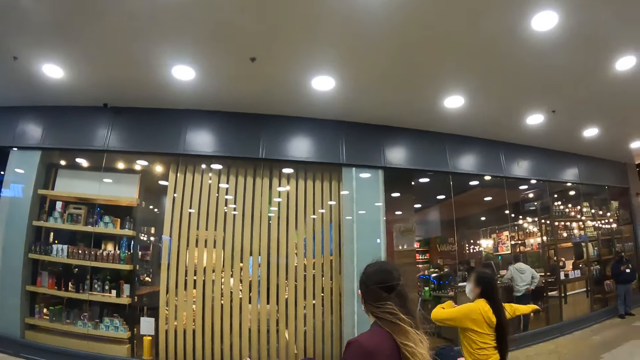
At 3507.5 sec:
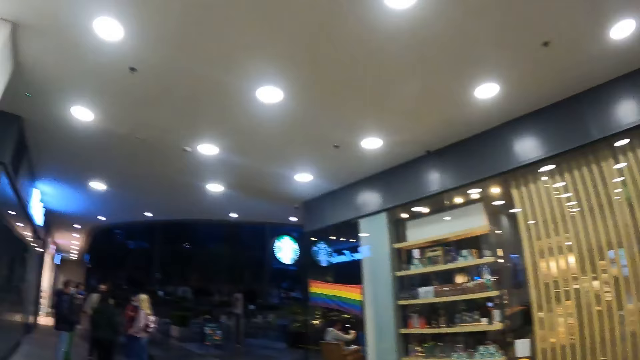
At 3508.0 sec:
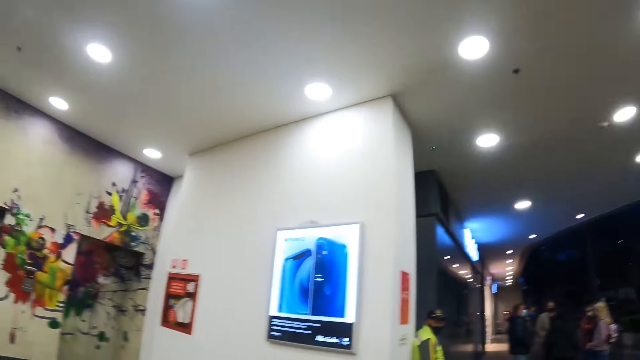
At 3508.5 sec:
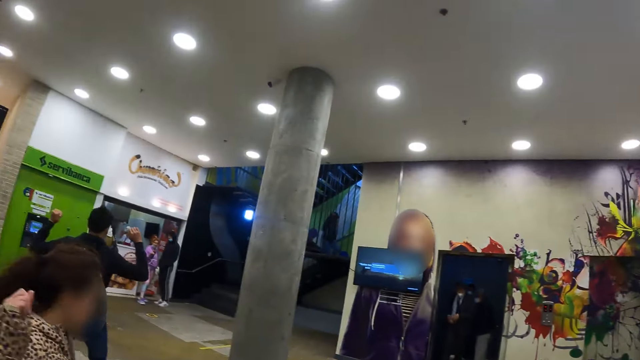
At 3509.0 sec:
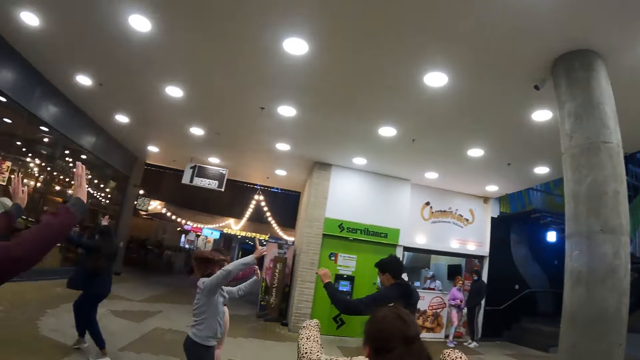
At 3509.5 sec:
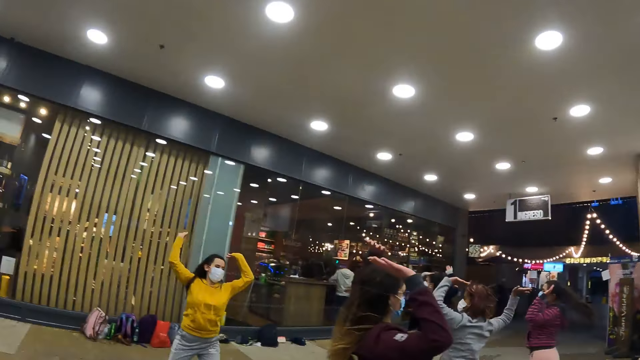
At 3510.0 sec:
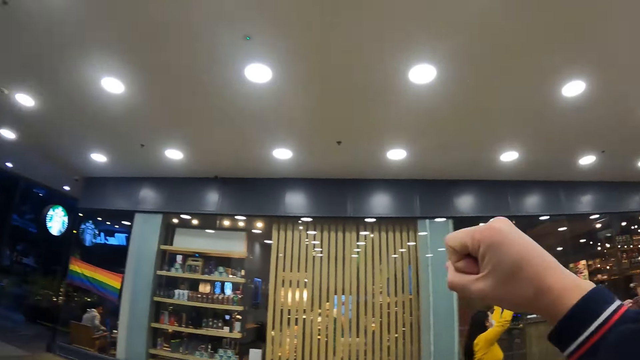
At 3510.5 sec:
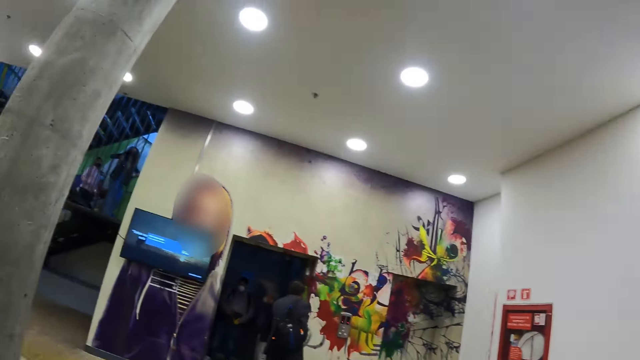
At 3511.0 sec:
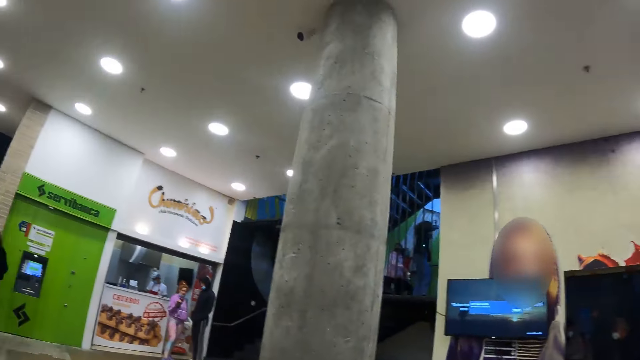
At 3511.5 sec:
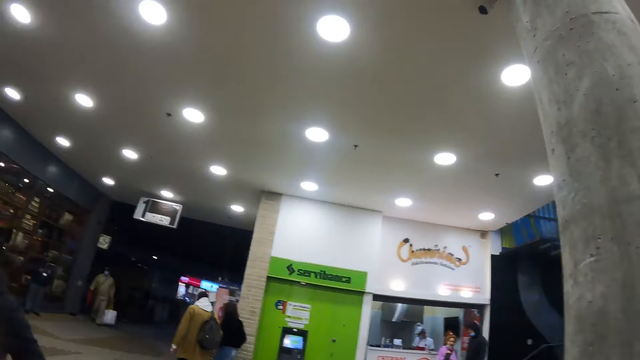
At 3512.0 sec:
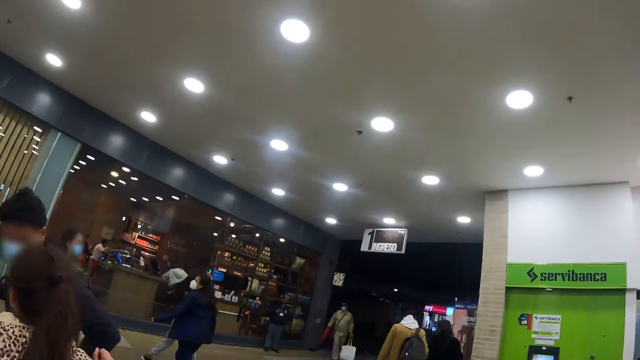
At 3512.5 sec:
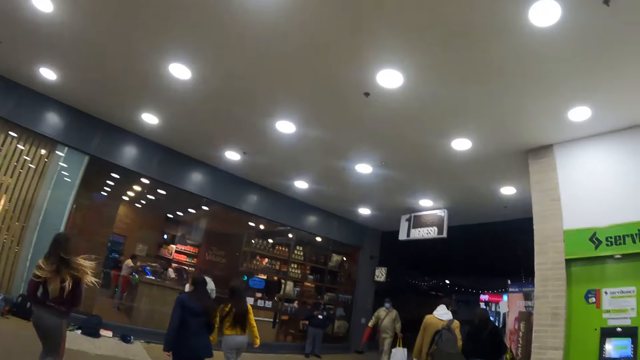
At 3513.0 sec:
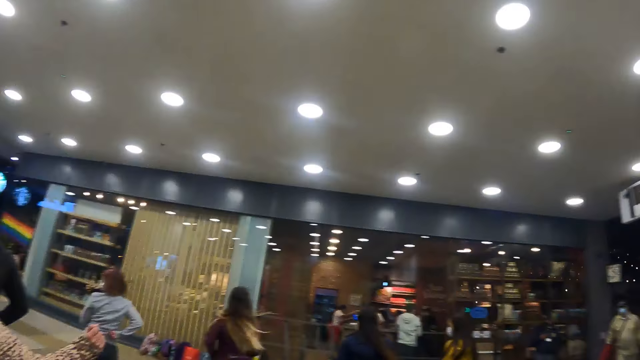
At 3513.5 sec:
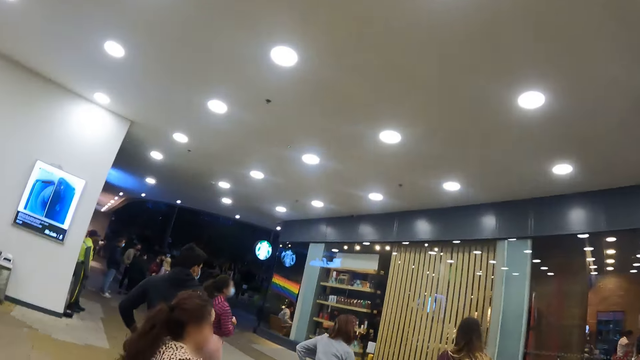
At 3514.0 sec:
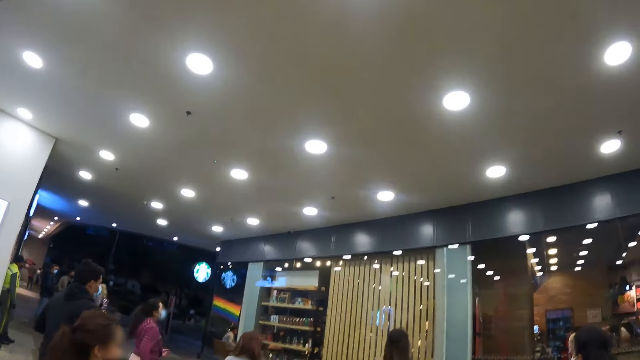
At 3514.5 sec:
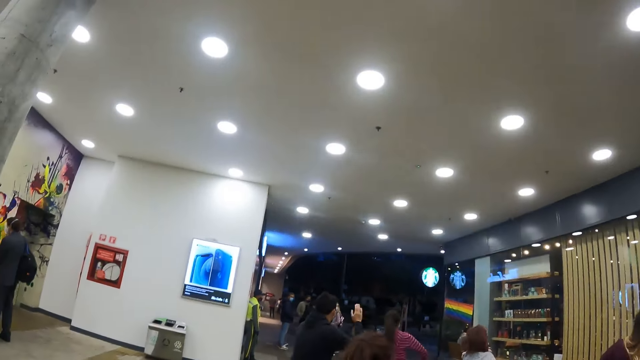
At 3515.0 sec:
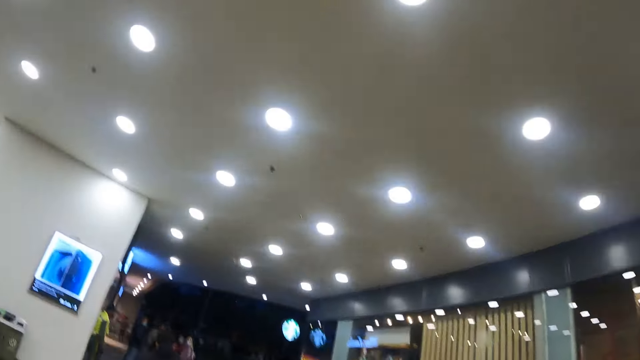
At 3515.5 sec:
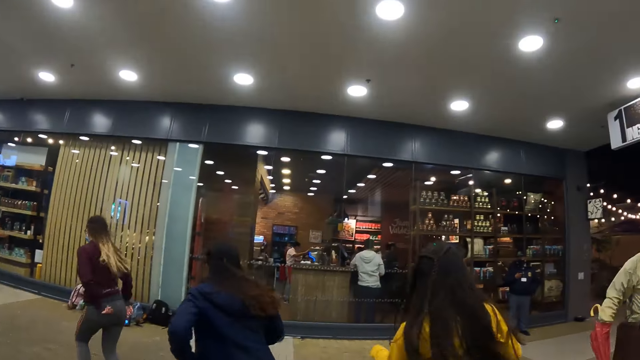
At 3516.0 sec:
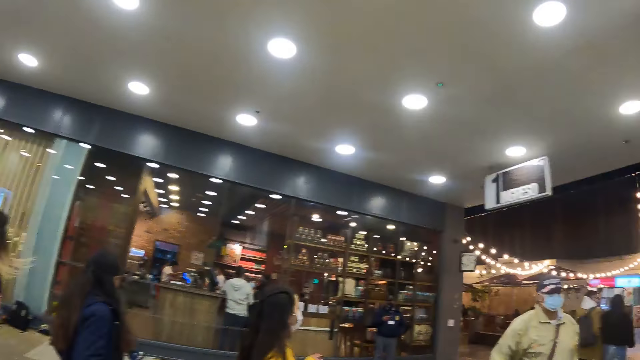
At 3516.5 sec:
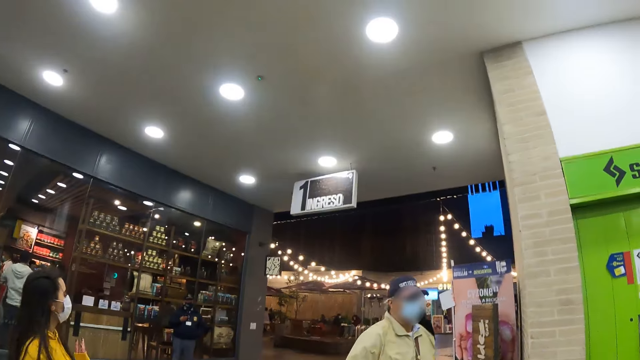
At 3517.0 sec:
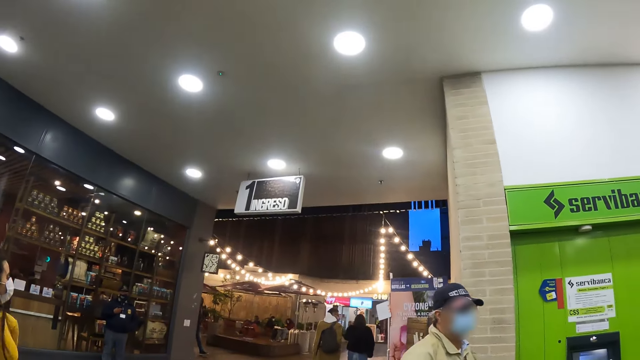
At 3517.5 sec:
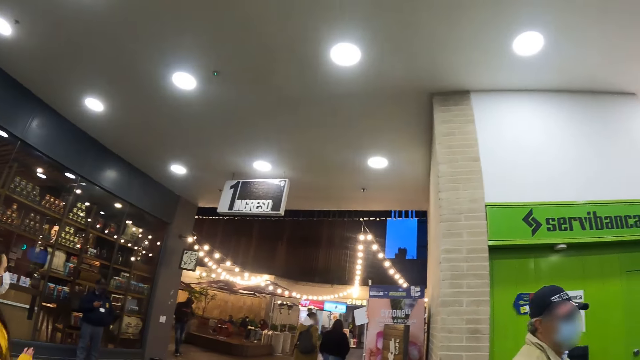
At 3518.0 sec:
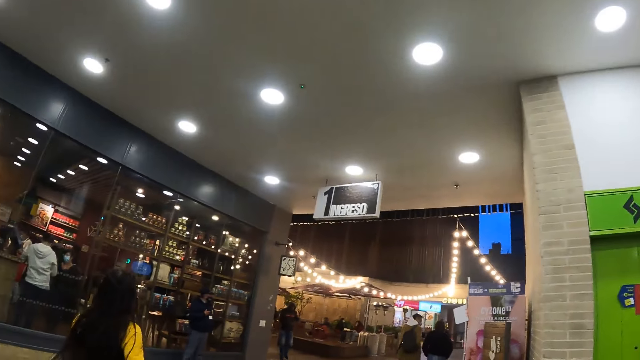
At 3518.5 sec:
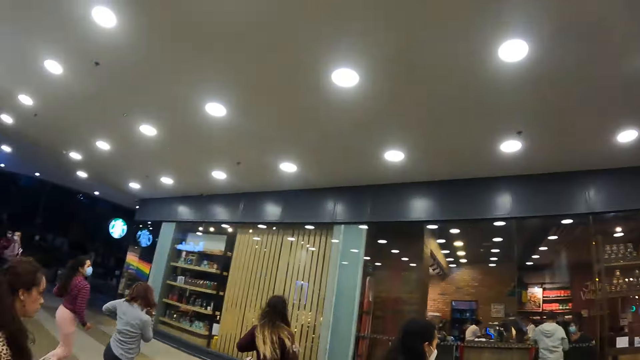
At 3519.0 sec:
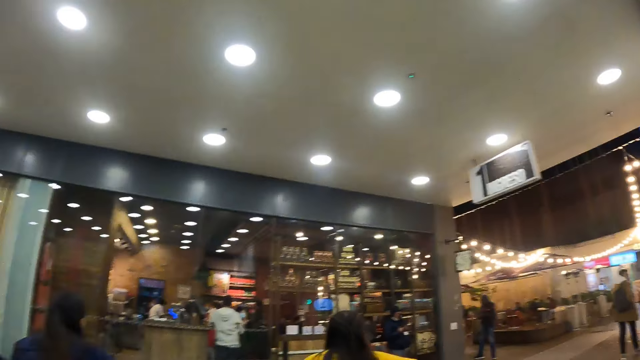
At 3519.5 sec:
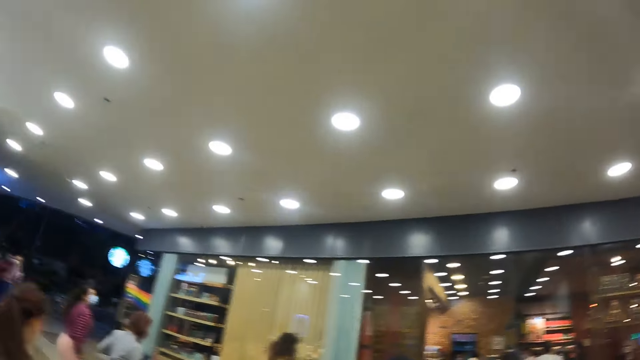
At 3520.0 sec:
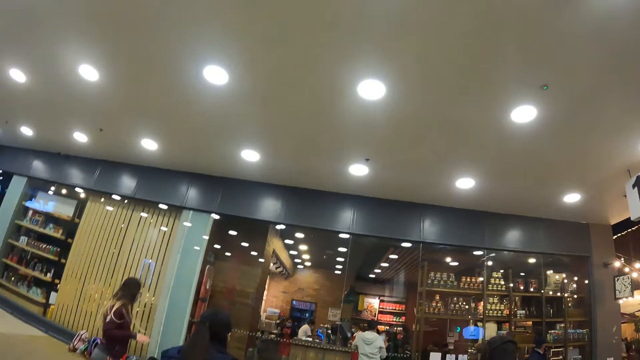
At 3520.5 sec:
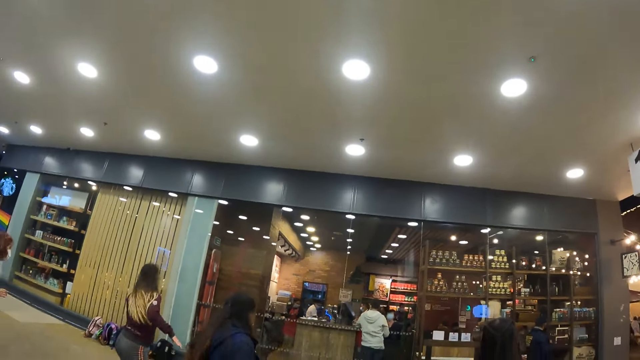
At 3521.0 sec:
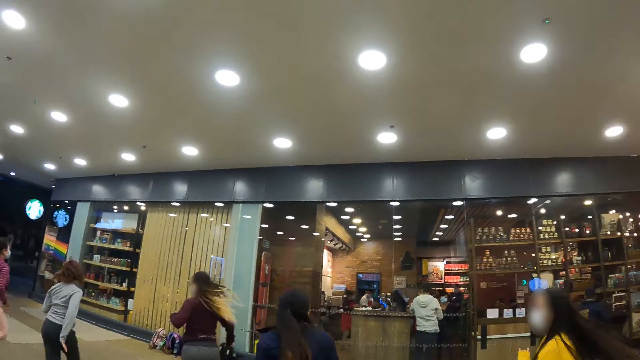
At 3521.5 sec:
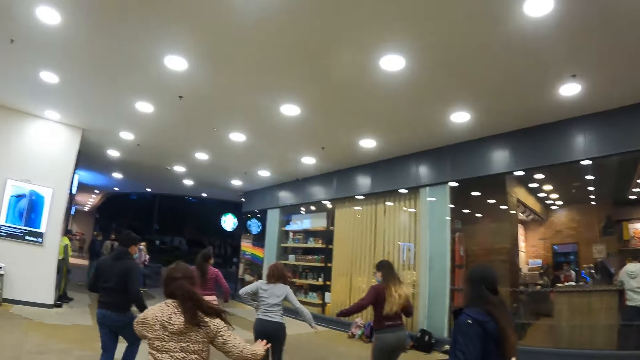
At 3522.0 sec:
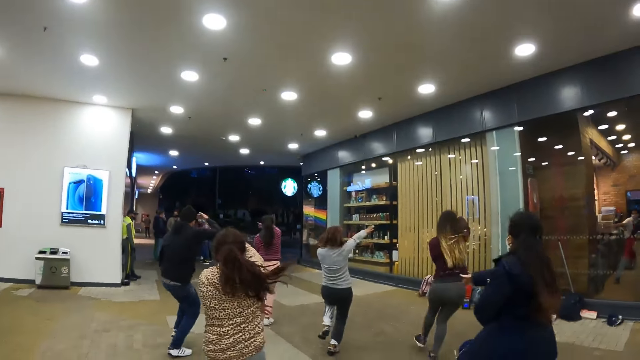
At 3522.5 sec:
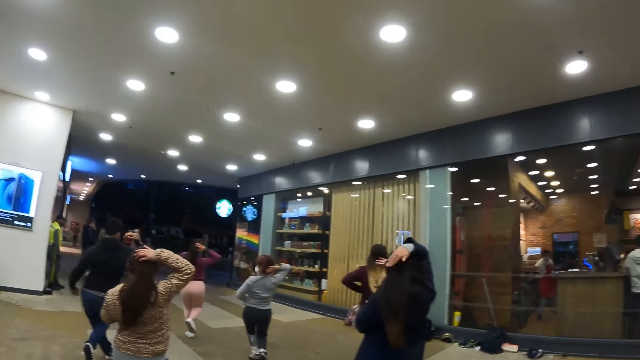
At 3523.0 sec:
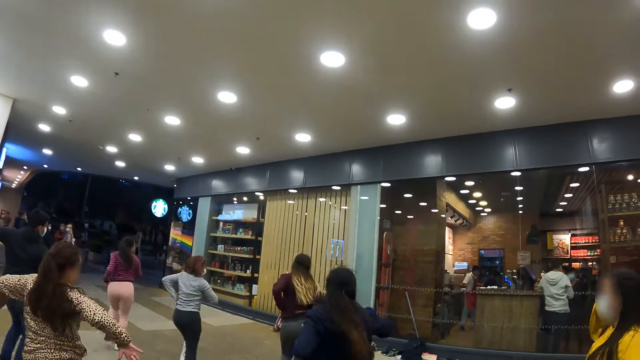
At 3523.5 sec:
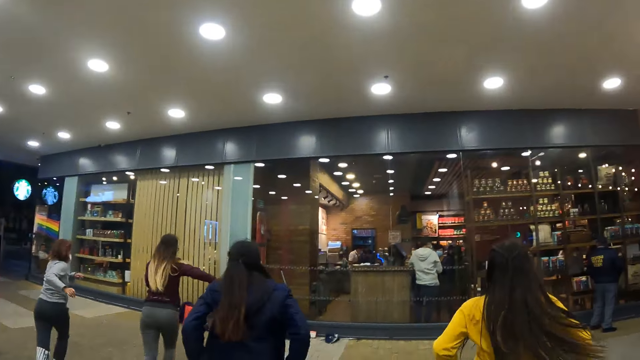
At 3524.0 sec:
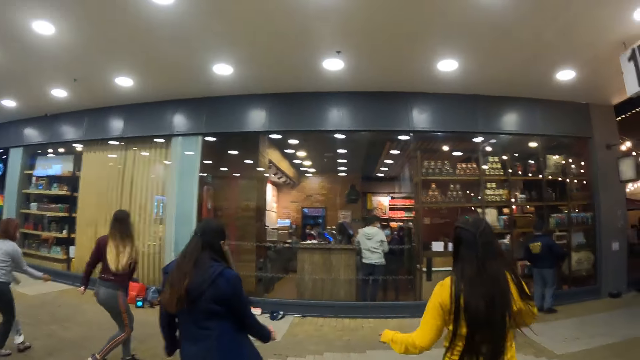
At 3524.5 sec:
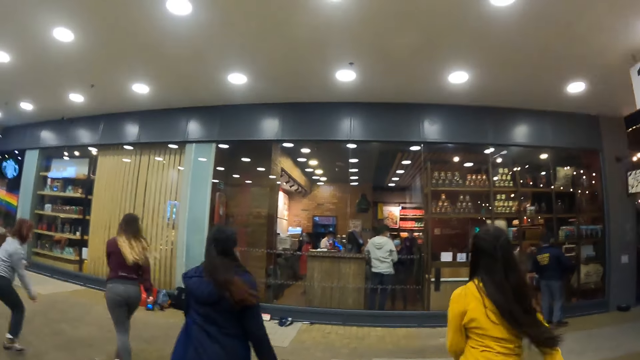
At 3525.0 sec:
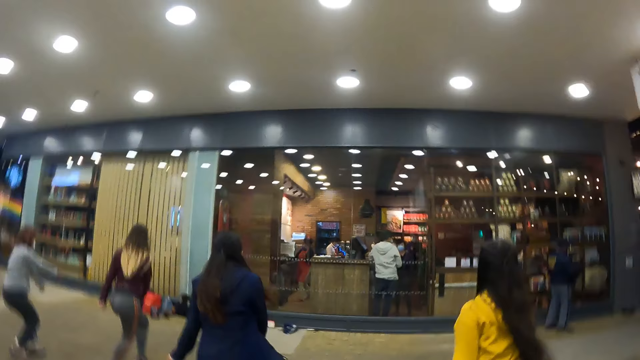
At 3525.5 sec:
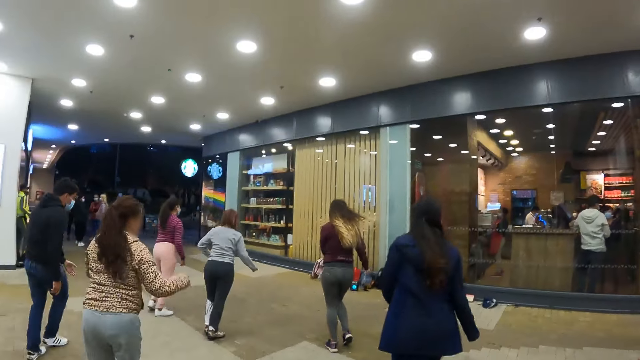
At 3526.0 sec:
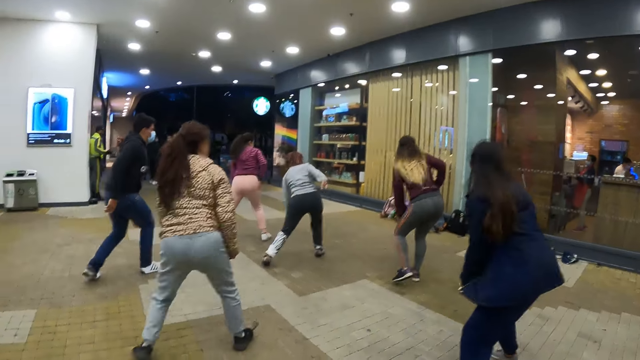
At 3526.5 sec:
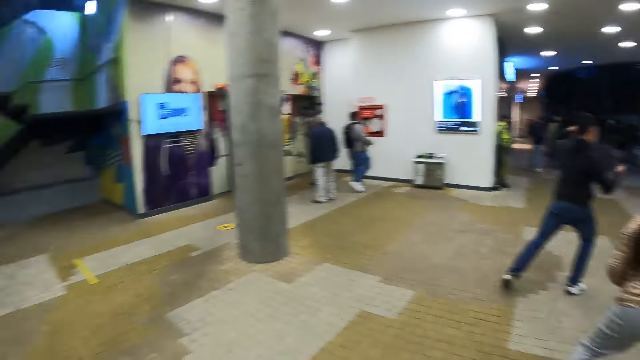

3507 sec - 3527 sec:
The camera wearer dances along the corridor. They walk around, look around, and dance along the corridor again.
